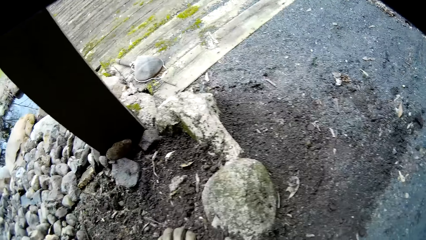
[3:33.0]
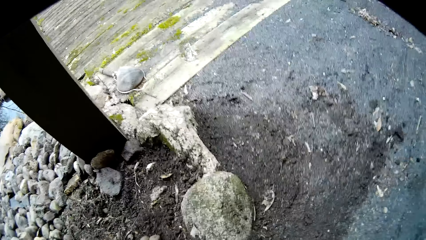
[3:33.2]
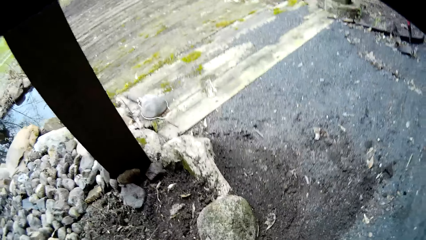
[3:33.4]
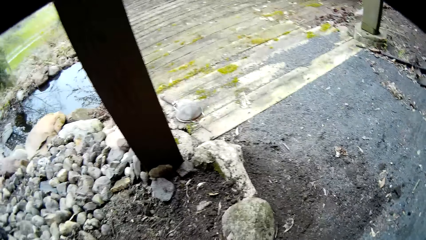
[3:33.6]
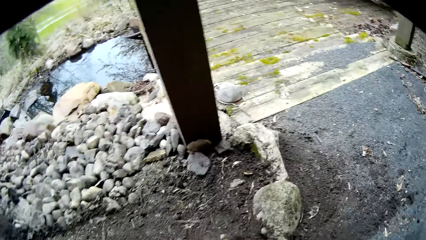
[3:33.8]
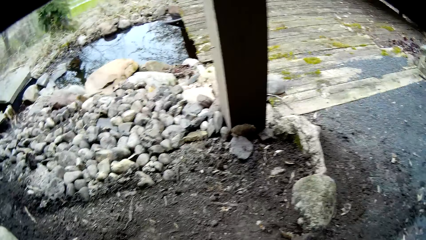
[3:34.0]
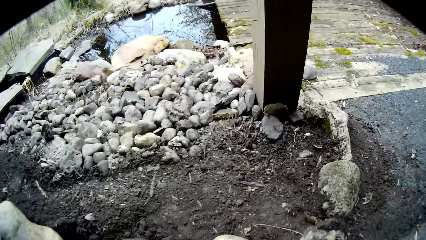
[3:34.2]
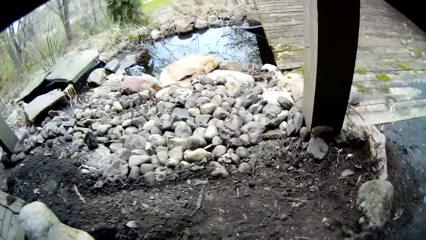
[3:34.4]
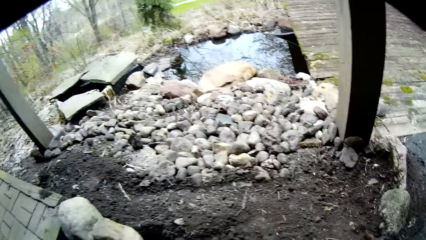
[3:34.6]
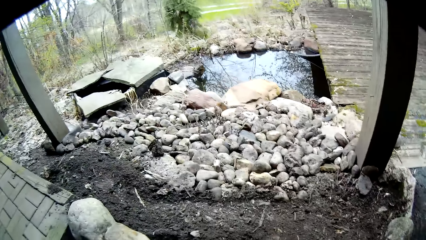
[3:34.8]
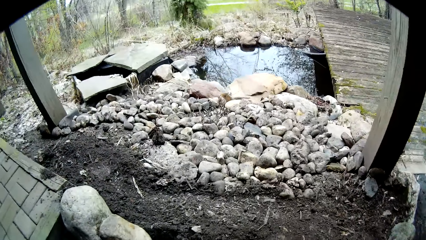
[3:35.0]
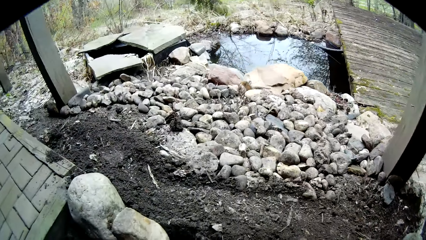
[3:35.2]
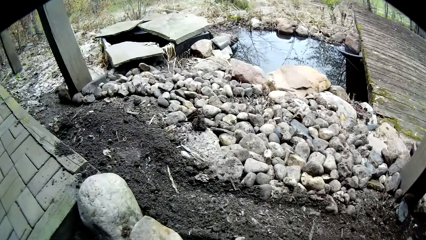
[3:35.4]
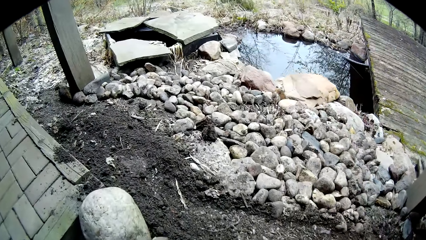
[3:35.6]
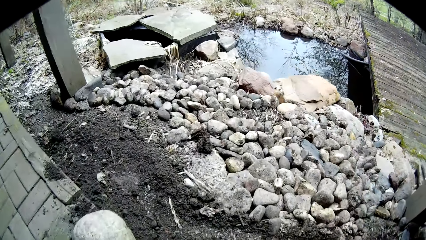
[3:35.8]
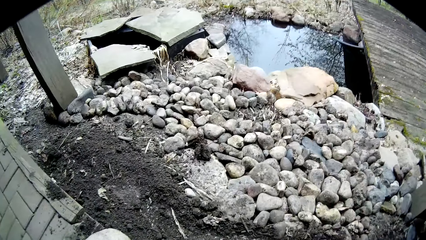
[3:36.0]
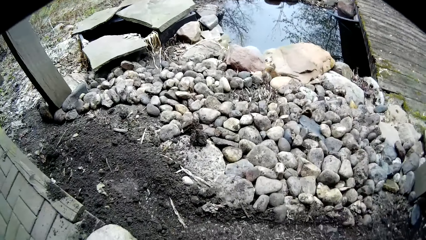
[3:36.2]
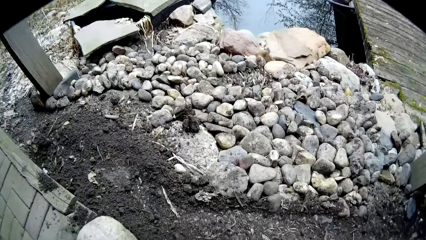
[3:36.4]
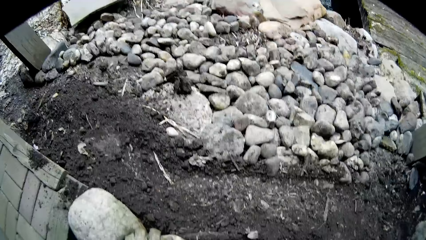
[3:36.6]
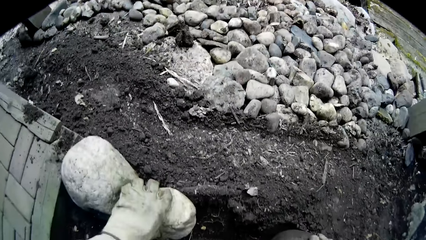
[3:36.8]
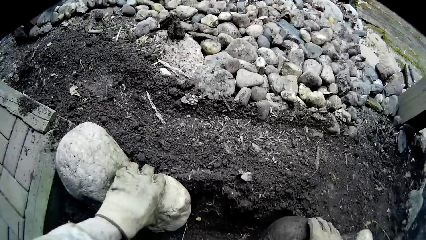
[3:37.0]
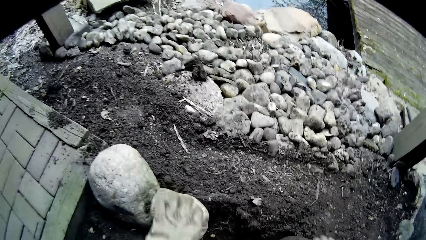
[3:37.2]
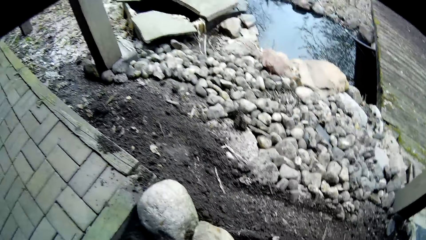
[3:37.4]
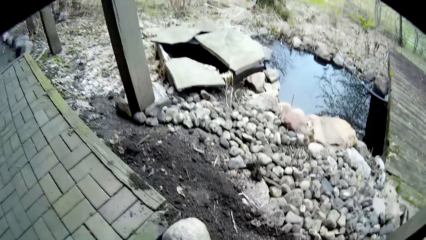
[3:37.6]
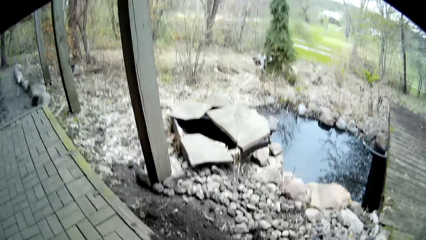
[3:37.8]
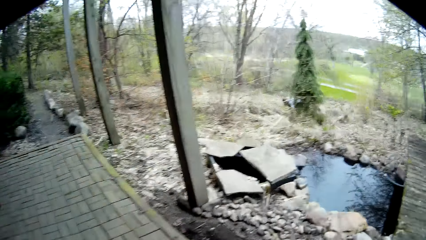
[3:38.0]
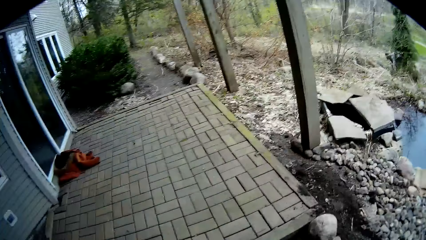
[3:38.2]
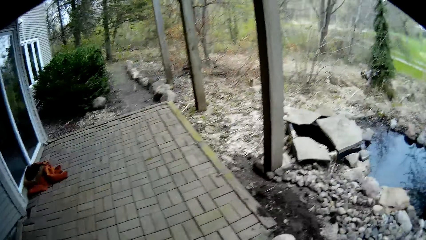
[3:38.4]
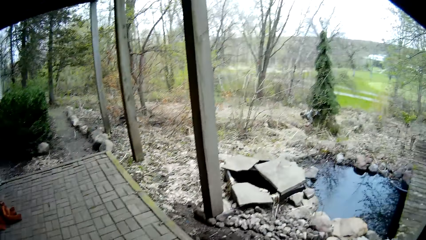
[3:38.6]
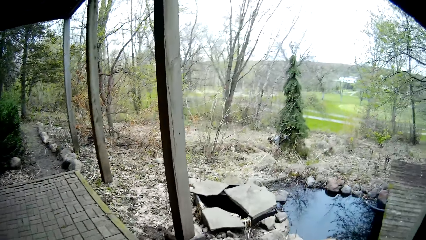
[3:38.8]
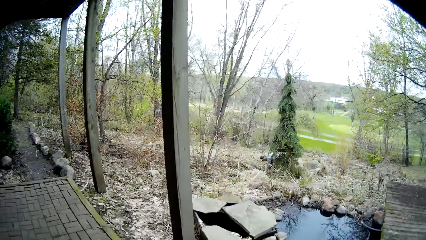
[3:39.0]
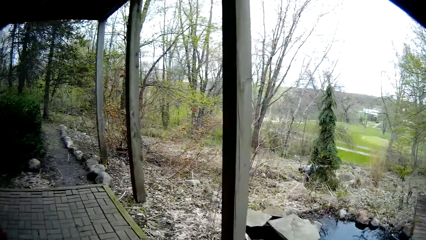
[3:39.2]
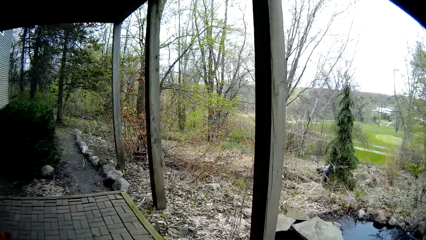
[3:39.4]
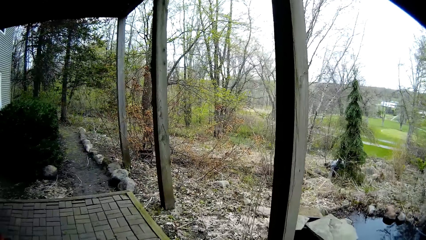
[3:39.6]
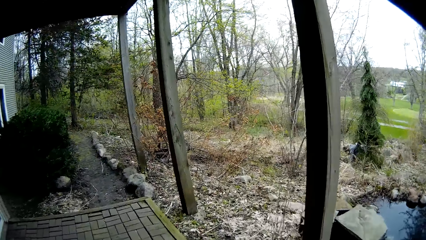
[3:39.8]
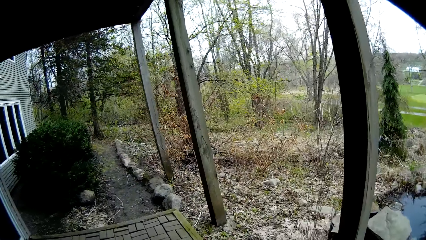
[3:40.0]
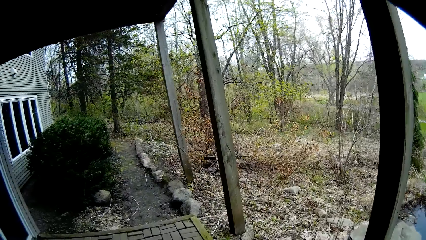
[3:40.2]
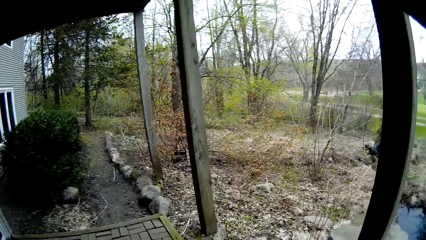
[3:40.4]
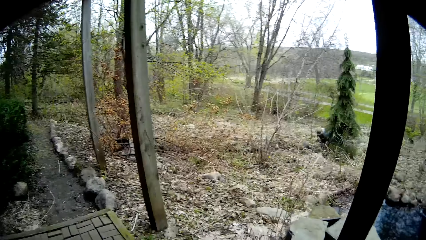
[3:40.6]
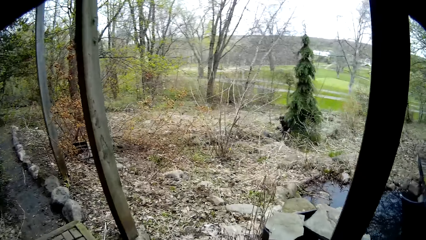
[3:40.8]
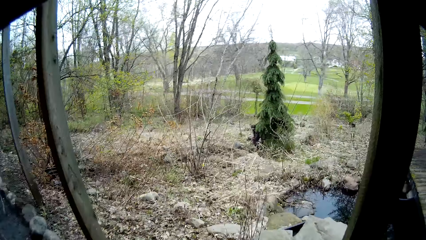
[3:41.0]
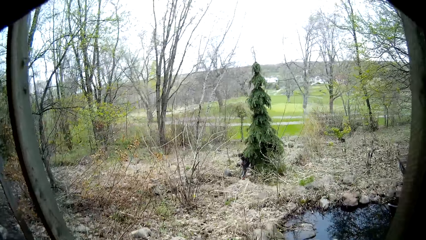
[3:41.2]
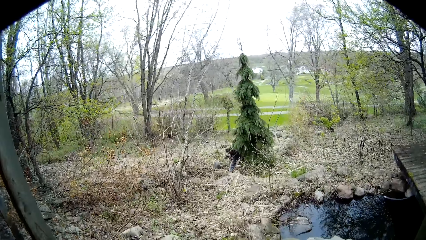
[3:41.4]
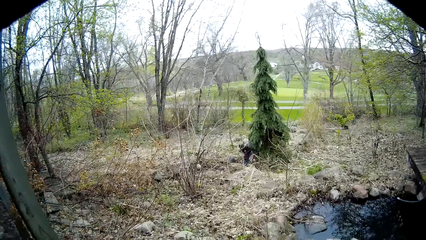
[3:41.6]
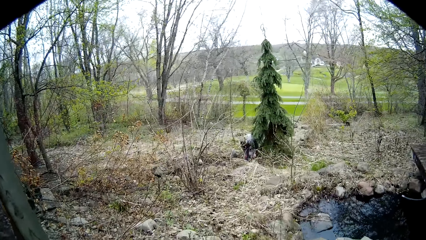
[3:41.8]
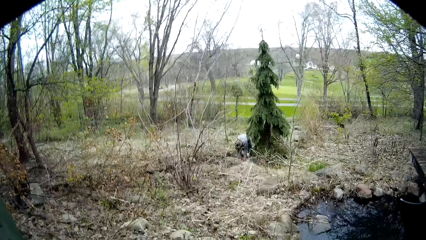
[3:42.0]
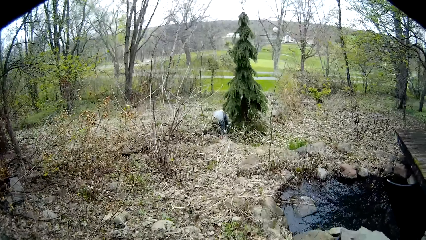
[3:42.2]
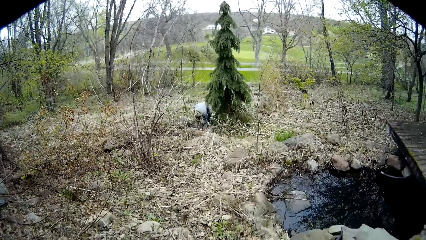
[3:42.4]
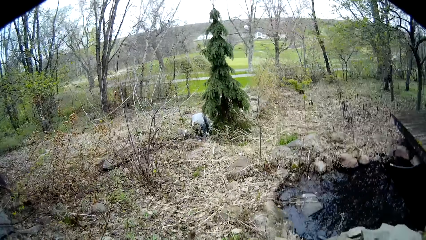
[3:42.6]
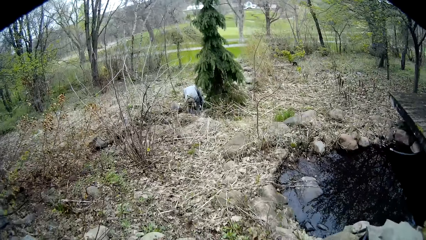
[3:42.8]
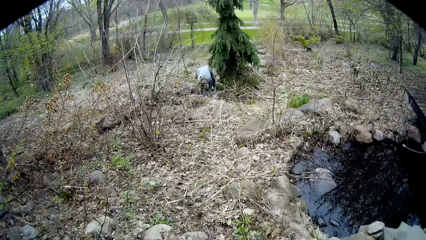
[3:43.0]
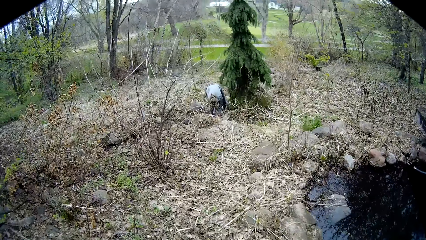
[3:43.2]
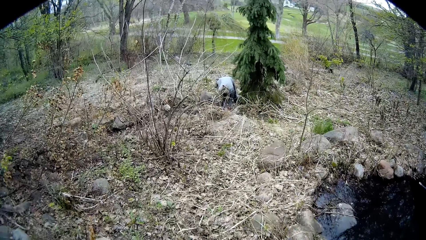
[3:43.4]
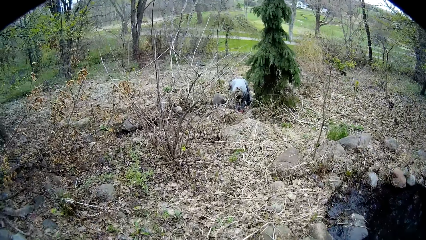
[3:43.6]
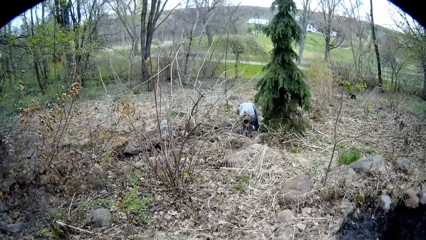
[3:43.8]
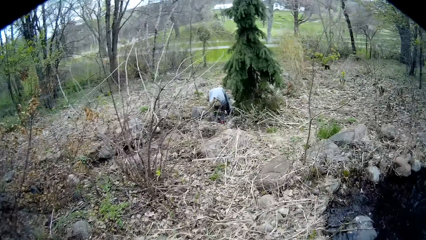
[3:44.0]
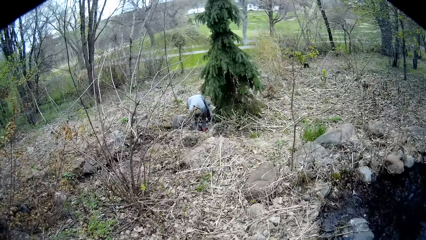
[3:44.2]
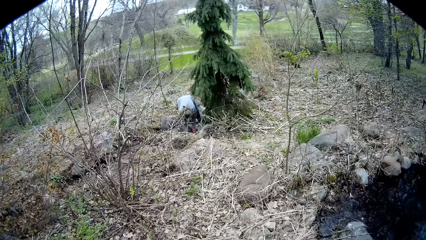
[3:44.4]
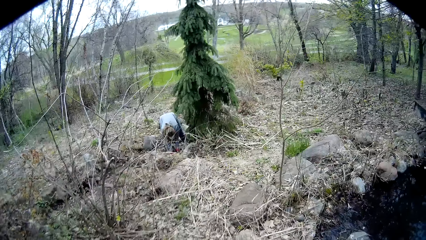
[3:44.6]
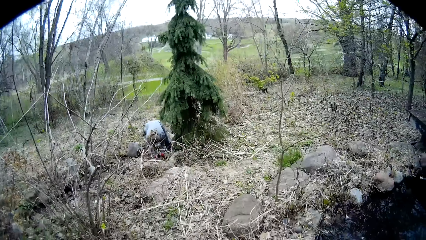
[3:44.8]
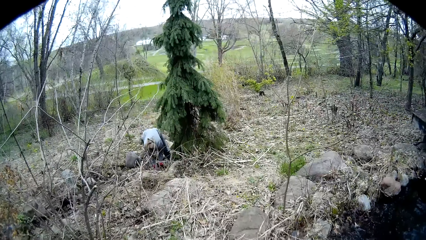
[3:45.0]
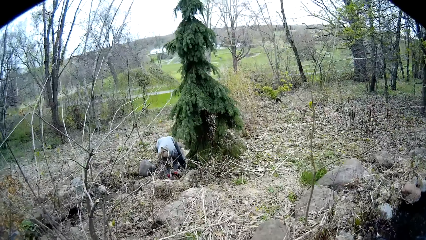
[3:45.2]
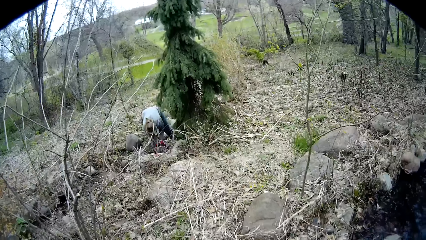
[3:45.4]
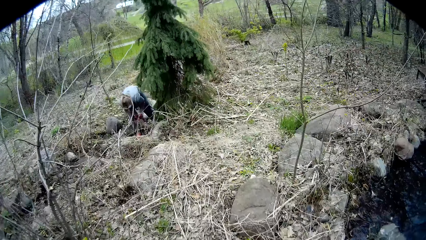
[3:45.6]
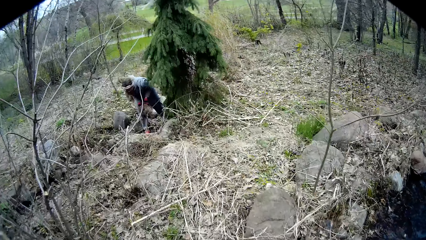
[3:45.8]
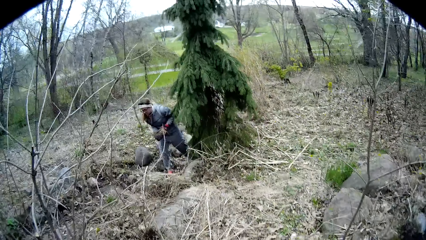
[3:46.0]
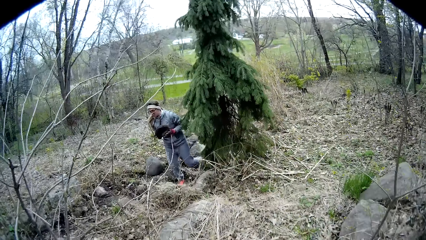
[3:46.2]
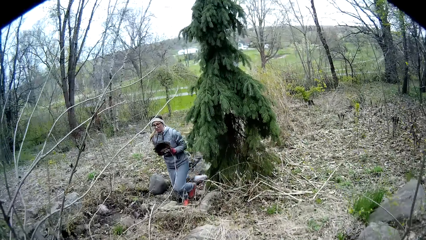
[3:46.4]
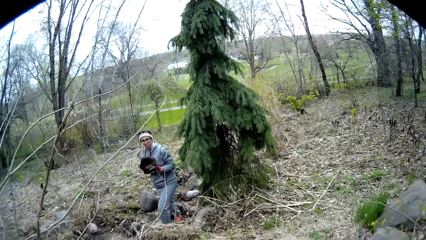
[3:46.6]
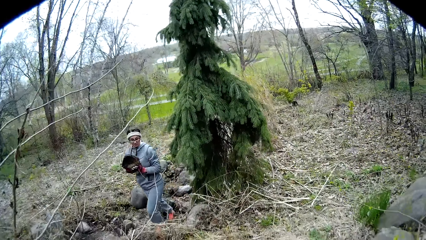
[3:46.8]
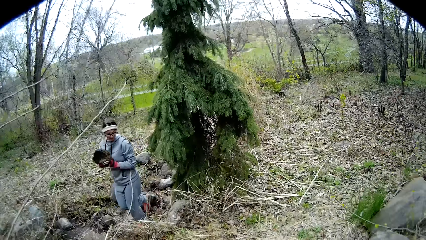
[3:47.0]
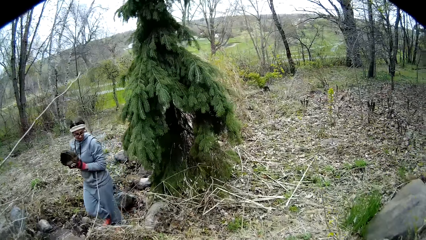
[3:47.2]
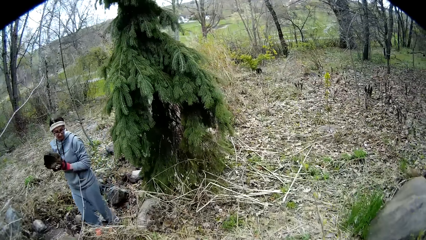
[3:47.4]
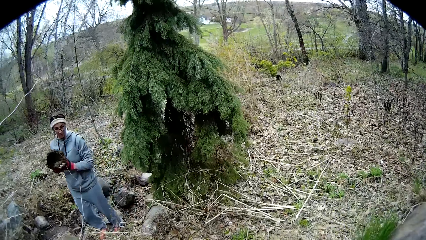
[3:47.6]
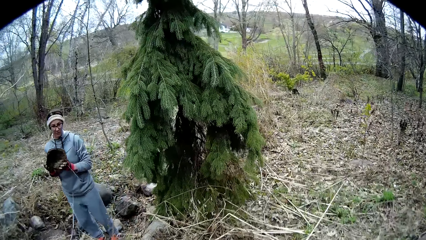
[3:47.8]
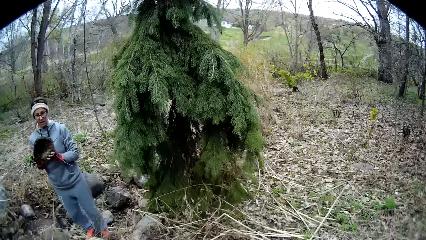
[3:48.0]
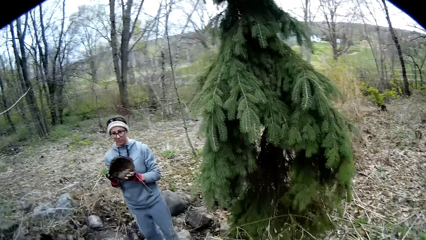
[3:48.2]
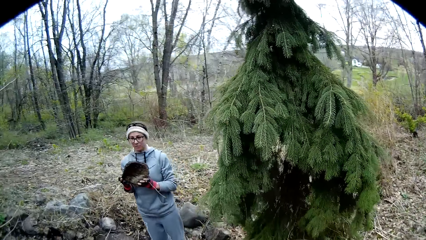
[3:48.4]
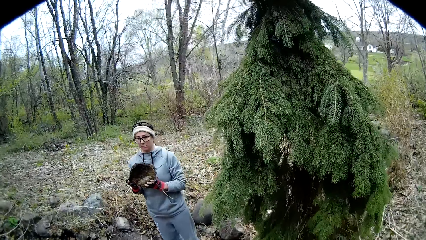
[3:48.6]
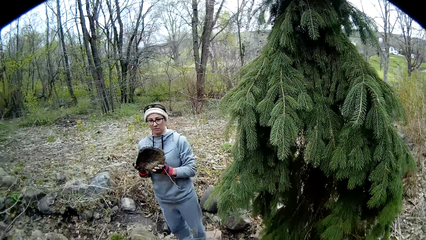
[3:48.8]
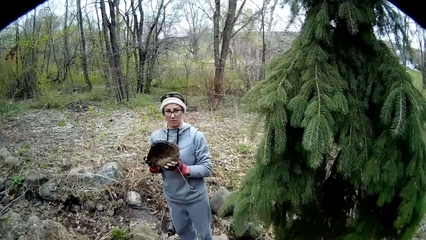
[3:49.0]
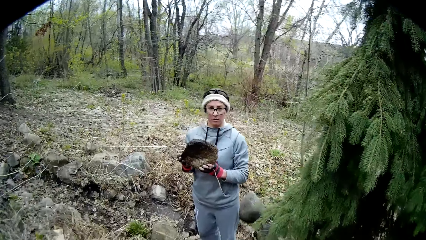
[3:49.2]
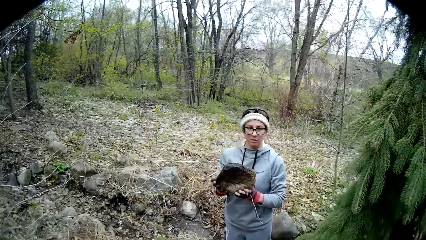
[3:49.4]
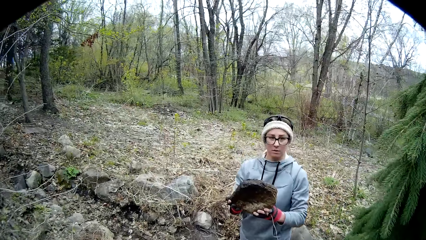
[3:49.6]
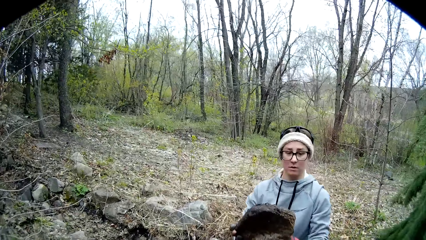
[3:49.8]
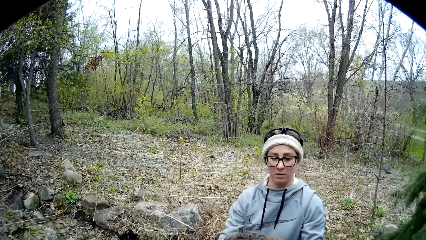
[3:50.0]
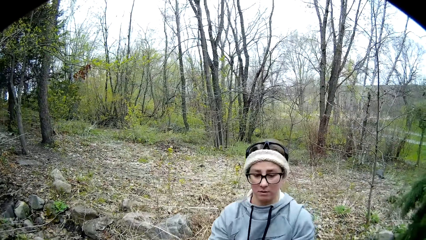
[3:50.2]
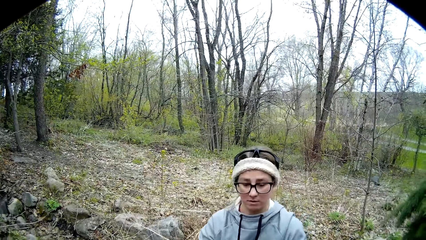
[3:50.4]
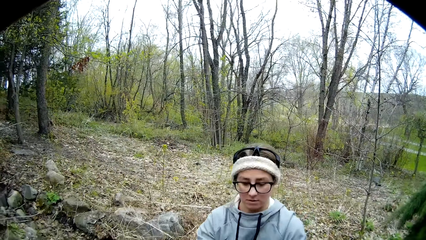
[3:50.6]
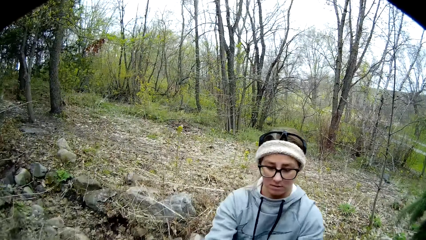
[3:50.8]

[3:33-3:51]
The camera wearer looks around. He does something. He places his left hand on a rock. He places his right hand on the rock. He holds the stone. He looks around. He walks on the pavement. He turns around. He walks in the compound. The woman picks a rock from the soil with both hands. The woman talks with the camera wearer. The camera wearer walks in the compound.
